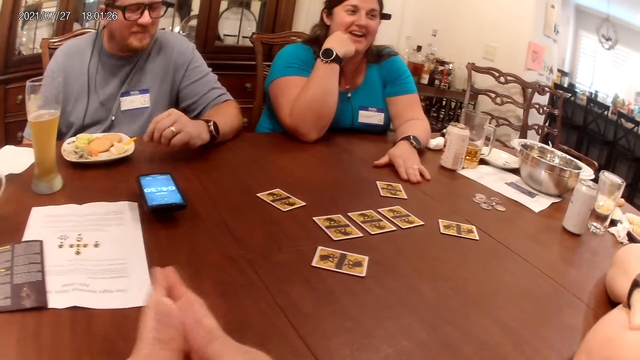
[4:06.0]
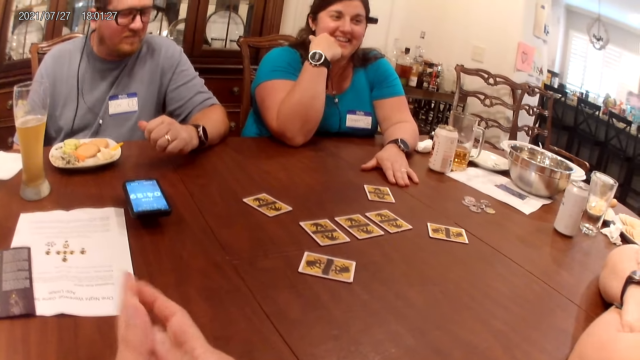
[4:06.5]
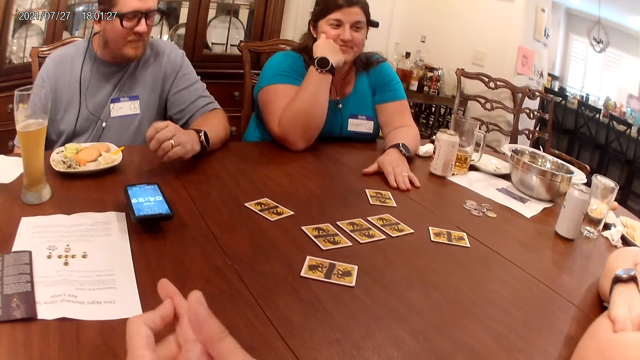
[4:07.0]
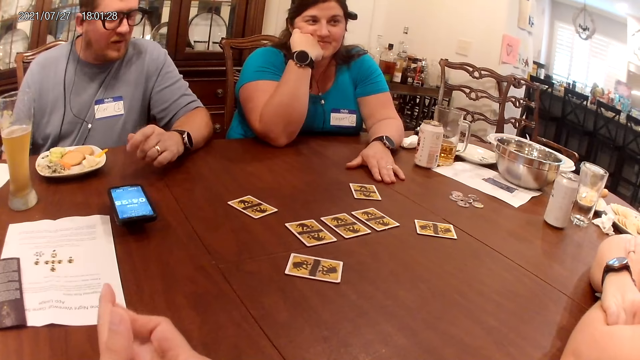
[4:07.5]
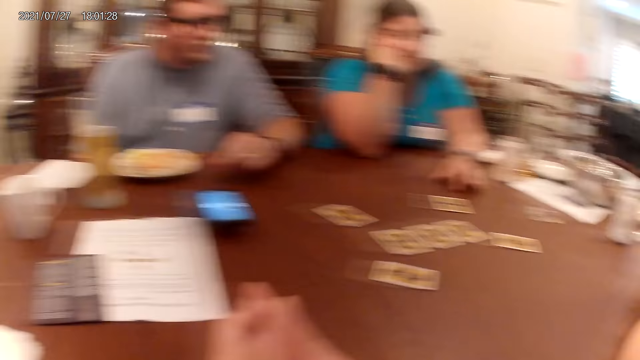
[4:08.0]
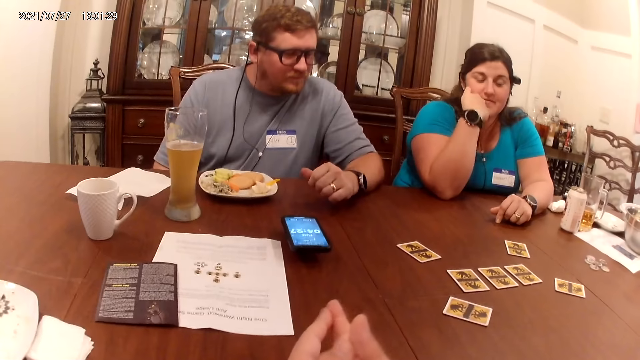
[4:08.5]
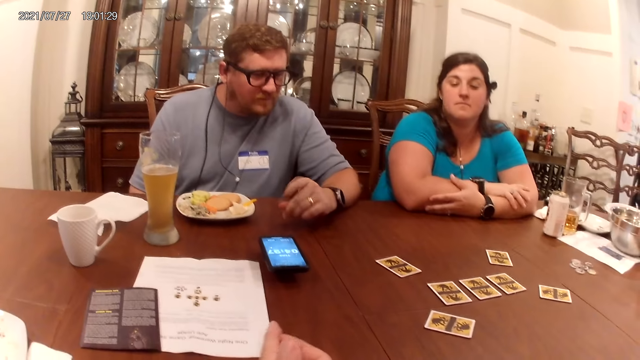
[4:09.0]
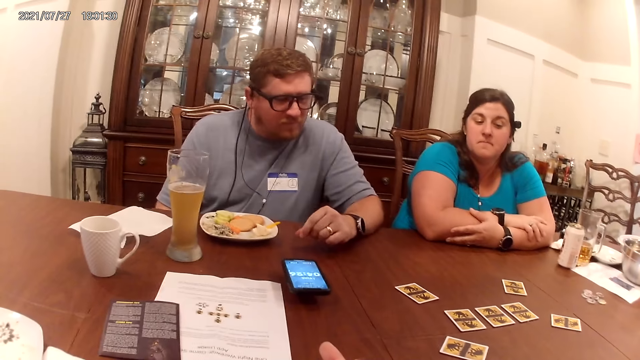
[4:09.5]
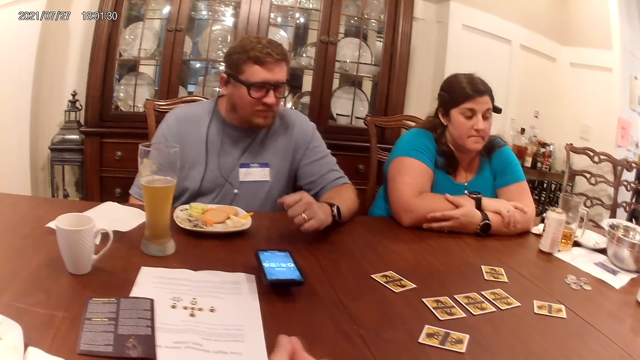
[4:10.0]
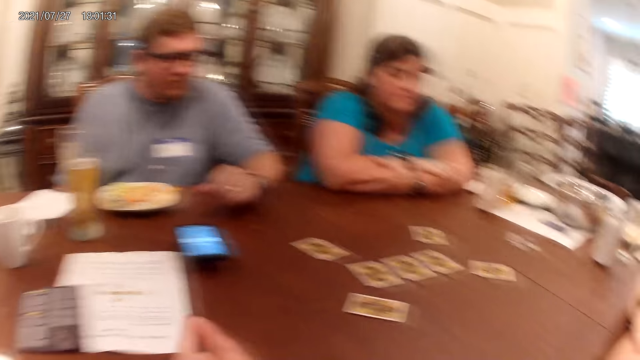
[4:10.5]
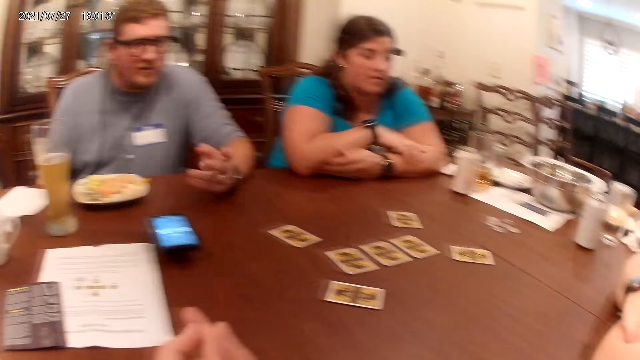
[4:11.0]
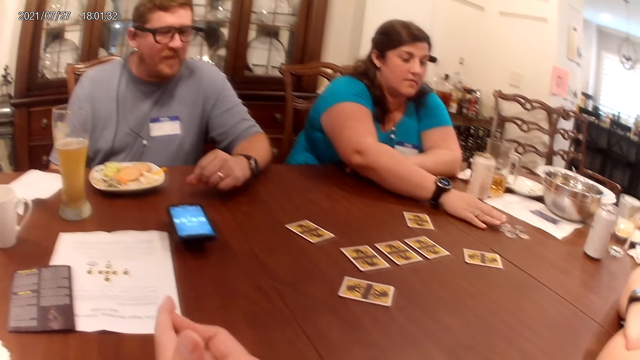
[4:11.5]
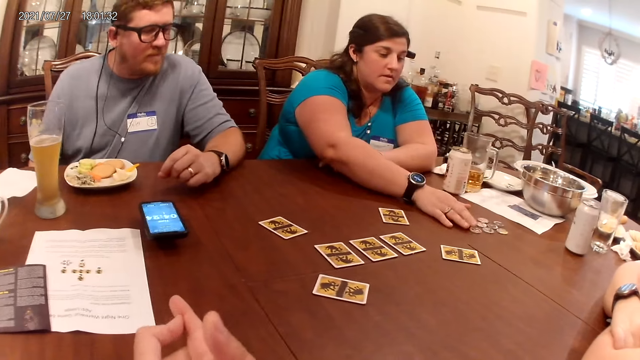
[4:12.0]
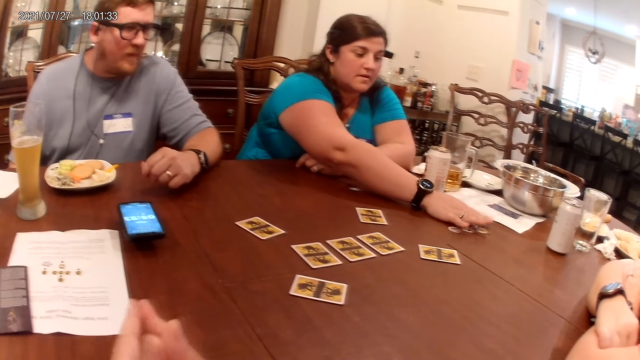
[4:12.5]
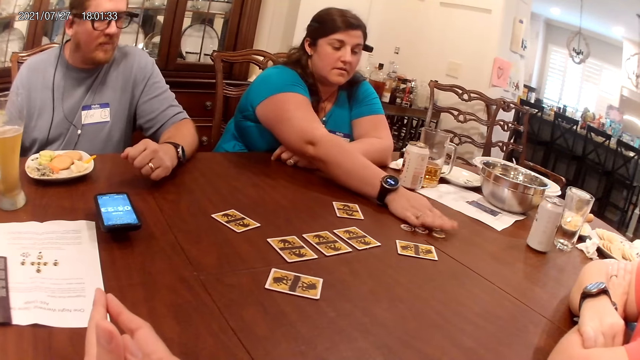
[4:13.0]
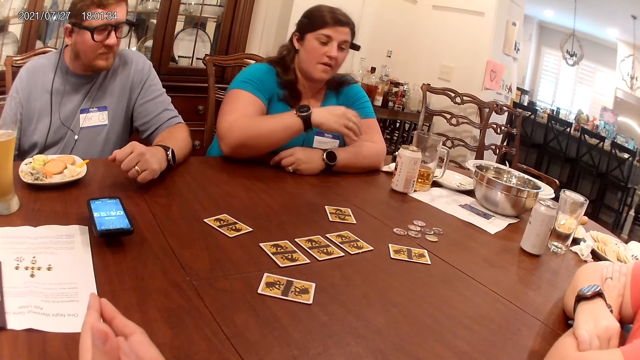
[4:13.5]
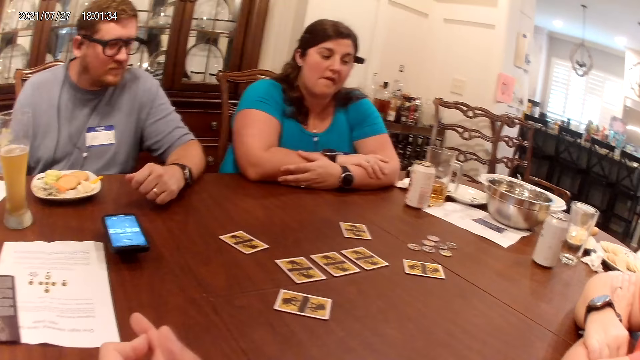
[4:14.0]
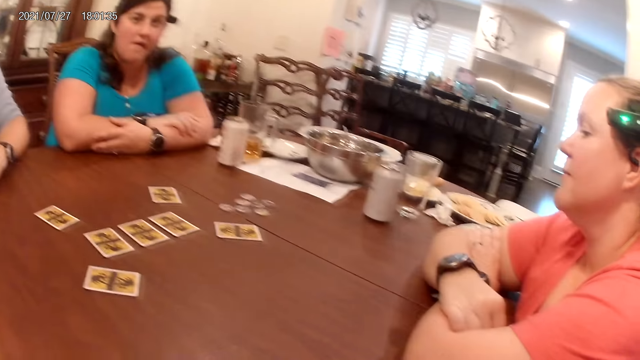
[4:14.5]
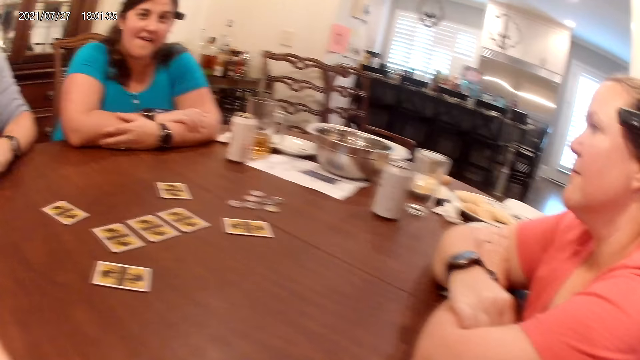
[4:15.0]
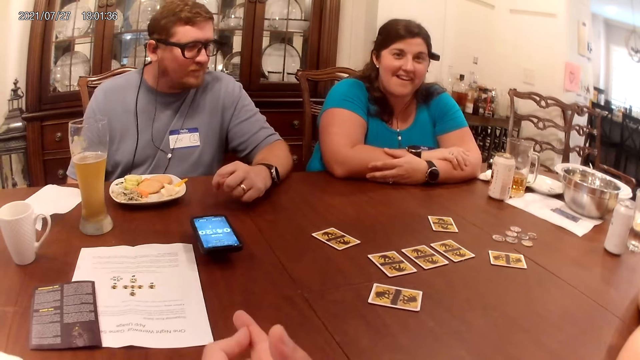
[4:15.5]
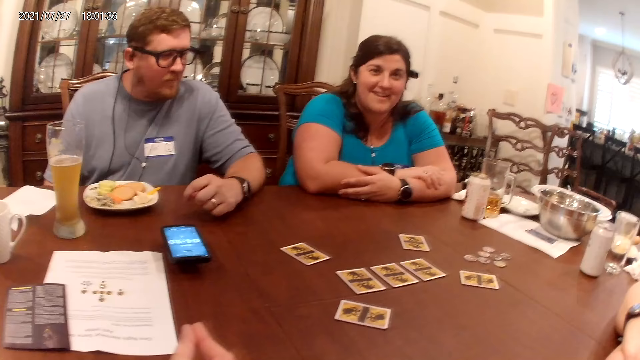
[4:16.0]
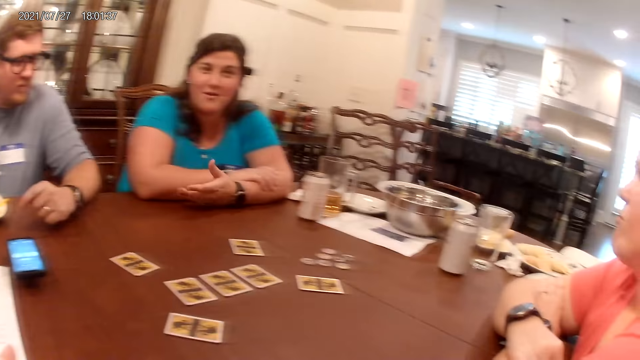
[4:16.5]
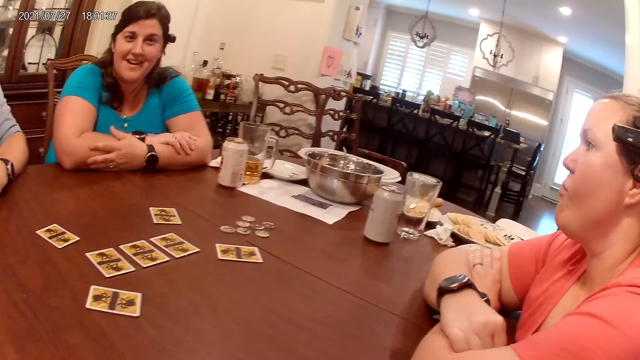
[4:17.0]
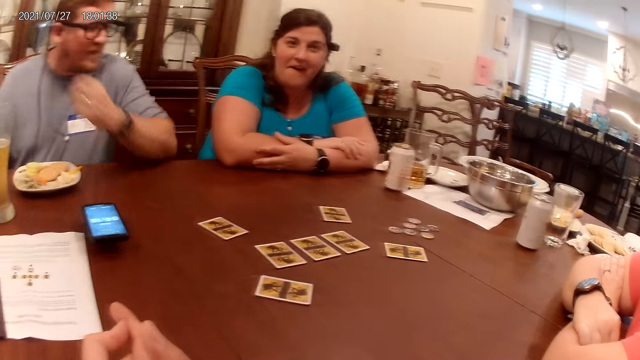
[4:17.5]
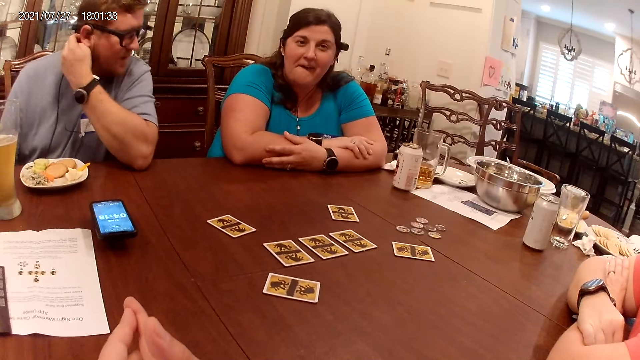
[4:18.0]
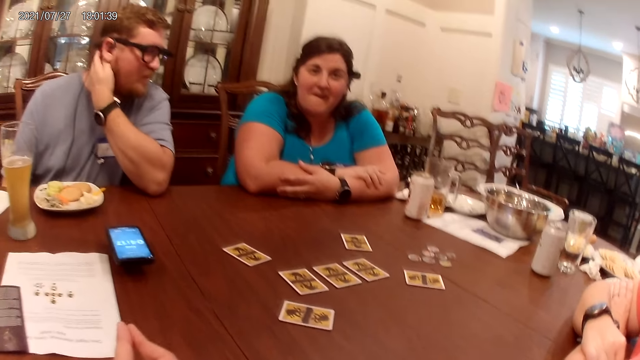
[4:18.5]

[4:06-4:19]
The camera wearer rubs hands together. A man speaks to a woman, another woman, and the camera wearer at the table. The first woman adjusts the position of the coins on the table with her right hand. The camera wearer speaks to the man, the first woman, and the other woman at the table. They look around. The first woman speaks to the man, the other woman, and the camera wearer at the table. The man touches his neck with his left hand.

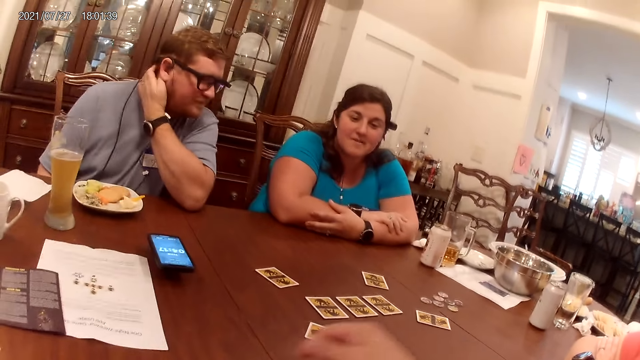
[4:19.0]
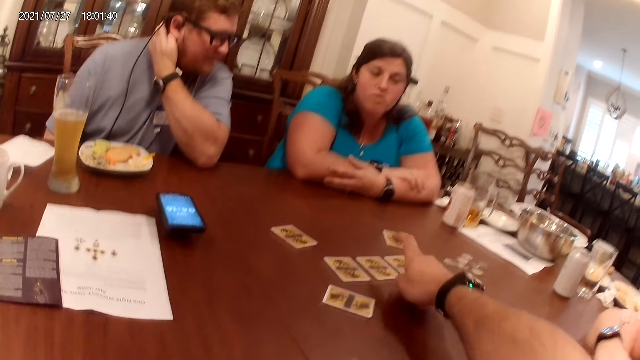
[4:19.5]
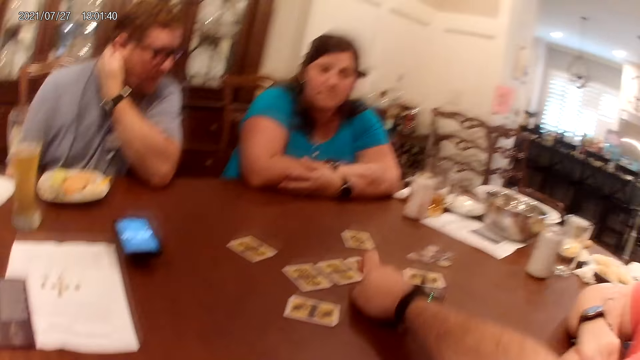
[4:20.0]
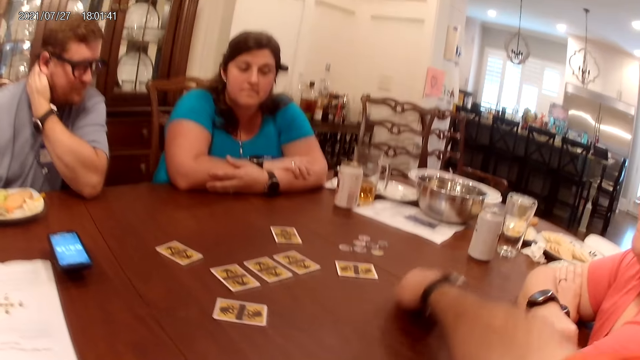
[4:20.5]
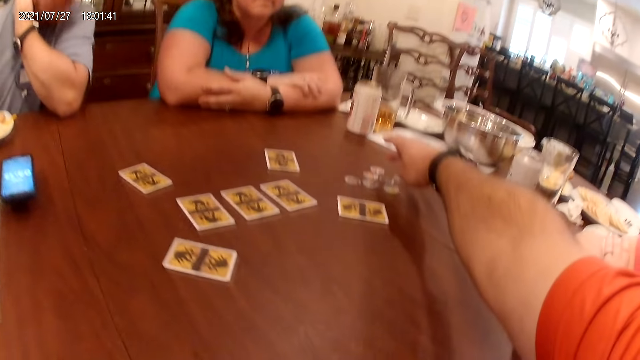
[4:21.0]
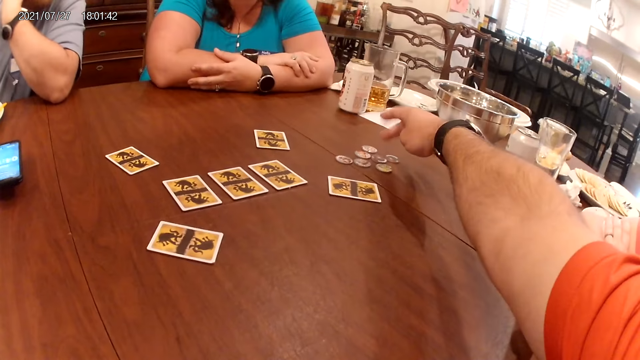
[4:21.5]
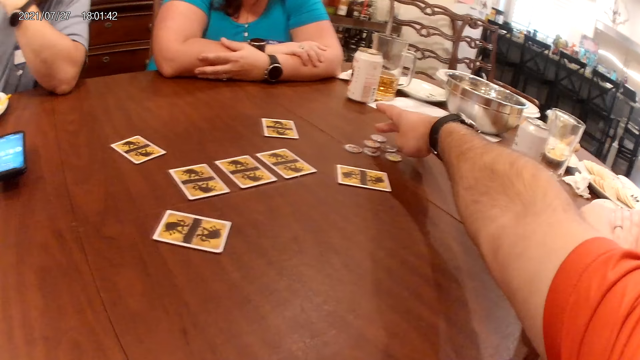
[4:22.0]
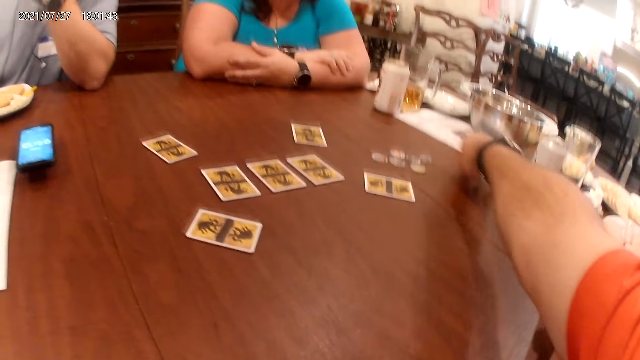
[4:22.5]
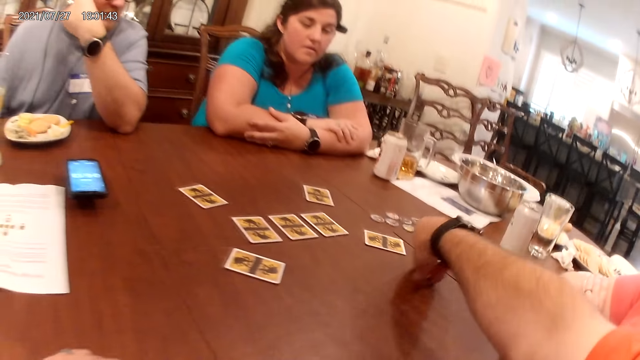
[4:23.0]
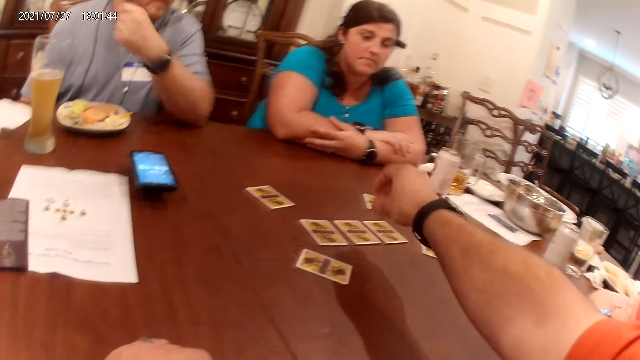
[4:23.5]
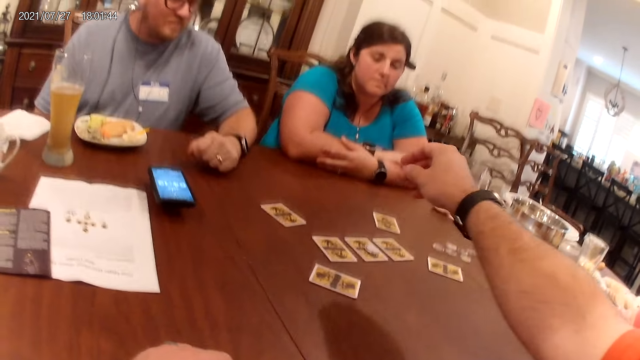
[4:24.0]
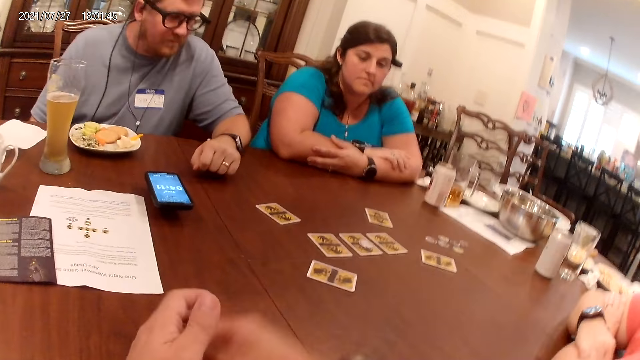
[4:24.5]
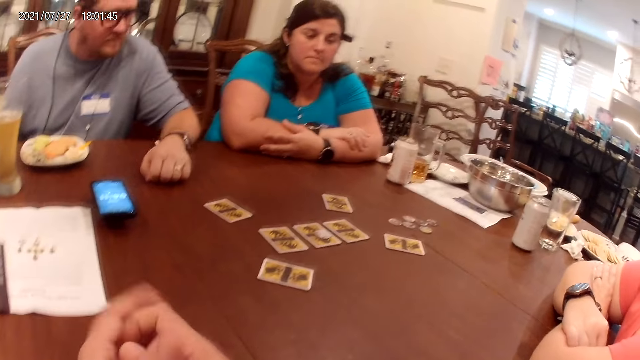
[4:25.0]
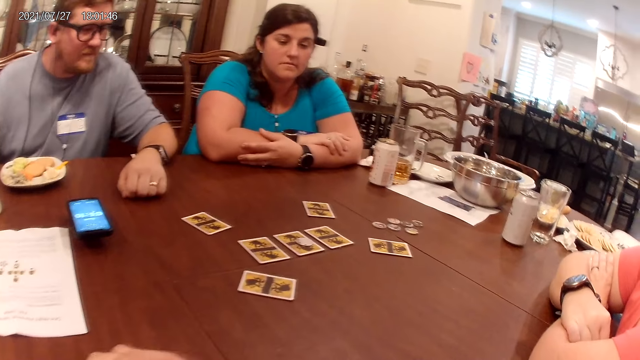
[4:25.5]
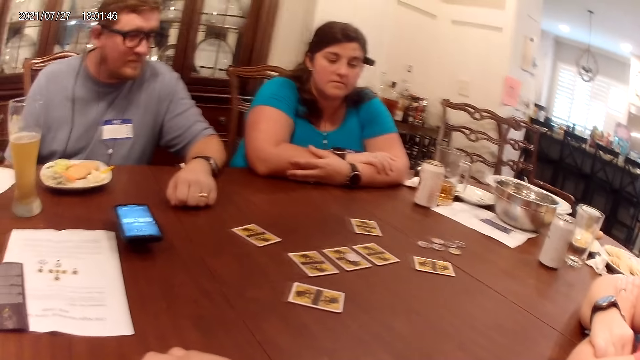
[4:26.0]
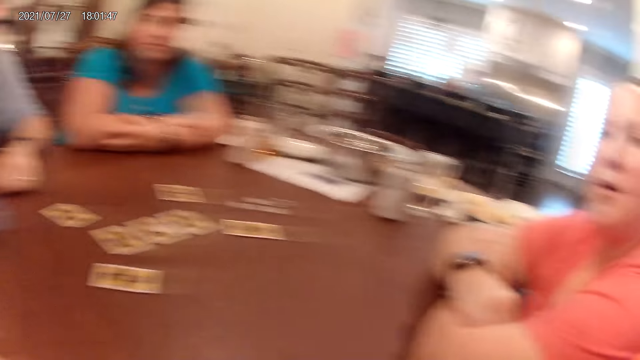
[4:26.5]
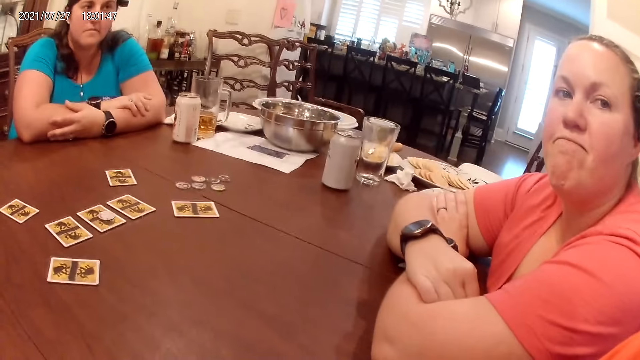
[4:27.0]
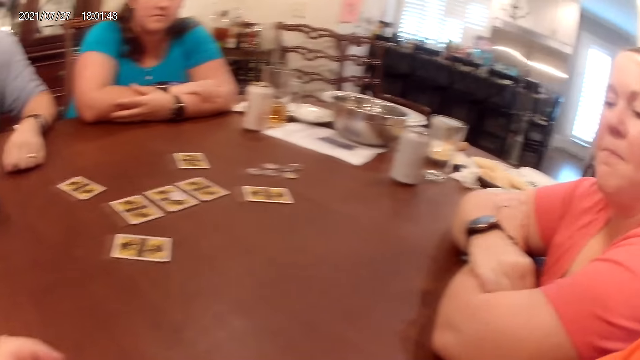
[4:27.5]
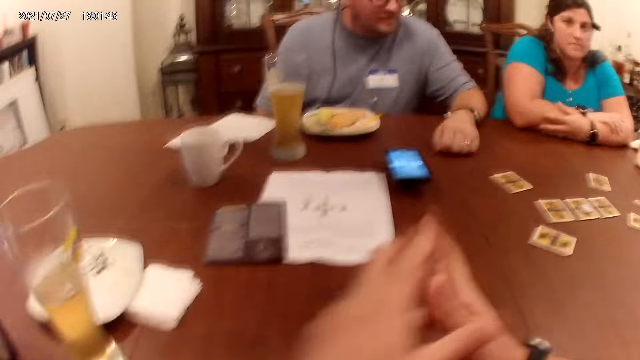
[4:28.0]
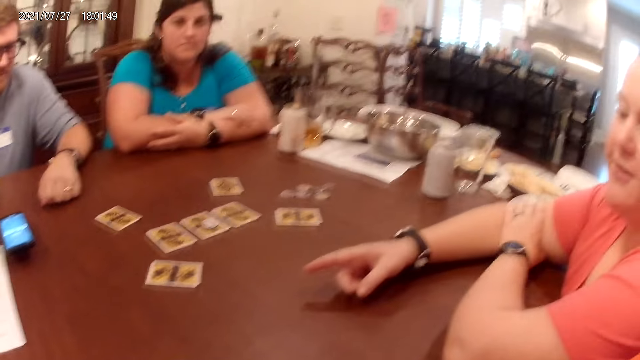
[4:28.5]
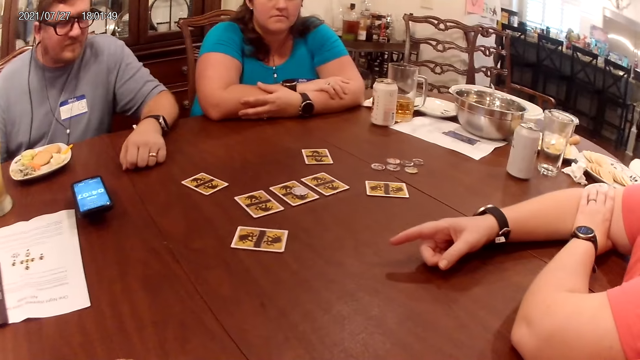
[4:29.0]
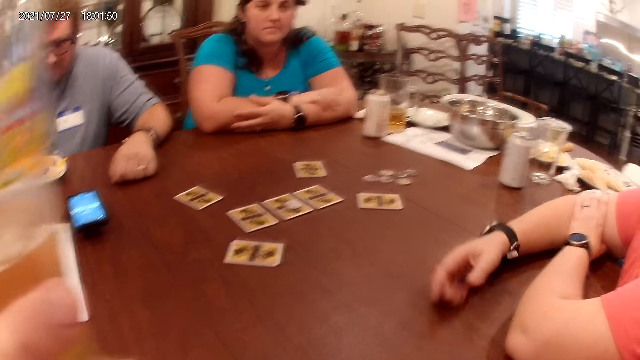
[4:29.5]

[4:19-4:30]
The camera wearer speaks to a man, a woman, and another woman at a table. He touches the card on the table with his right hand finger. He points at the card. He takes the coin with his right hand. He drops the coin on the card with his right hand. The man places his left hand on the table. The camera wearer takes the right hand back. He holds both hands. He looks around. He speaks to the man, the first woman, and the other woman at the table. The other woman speaks to the man, the first woman, and the camera wearer at the table.
